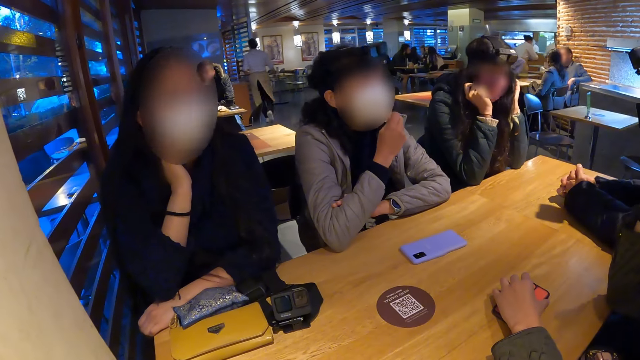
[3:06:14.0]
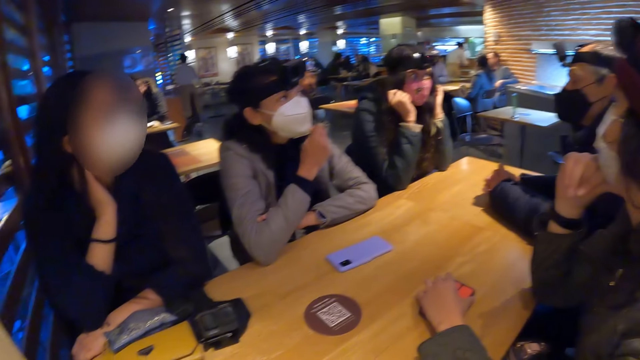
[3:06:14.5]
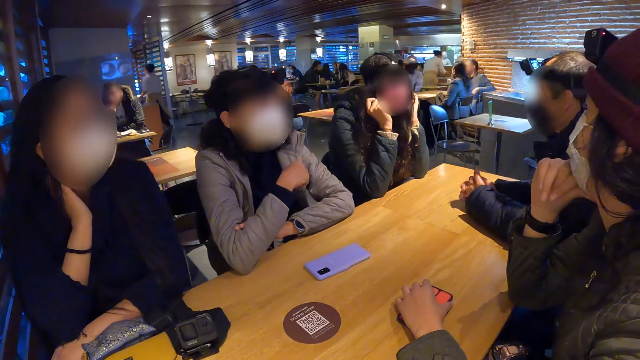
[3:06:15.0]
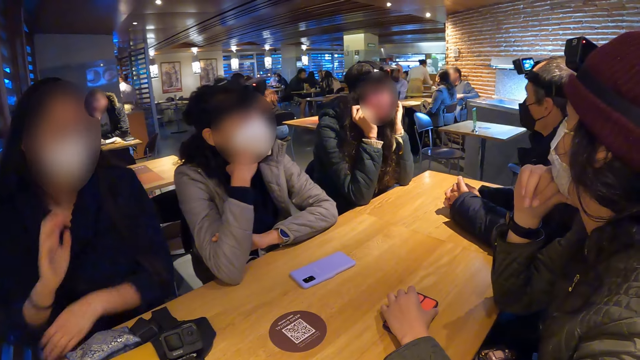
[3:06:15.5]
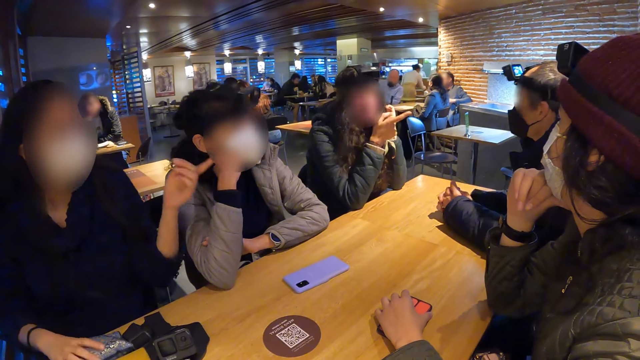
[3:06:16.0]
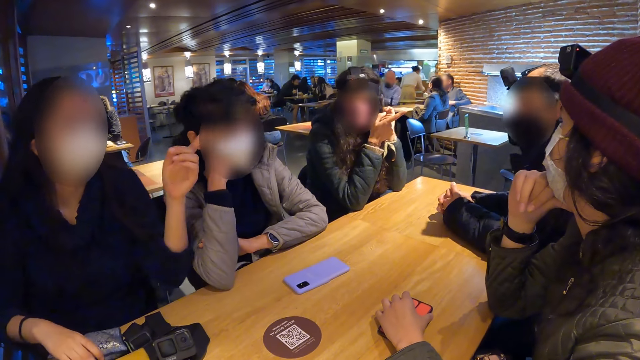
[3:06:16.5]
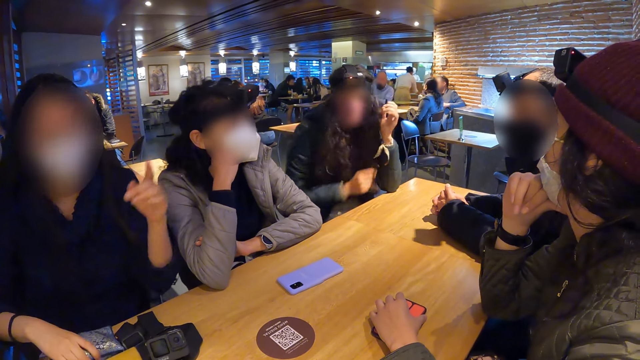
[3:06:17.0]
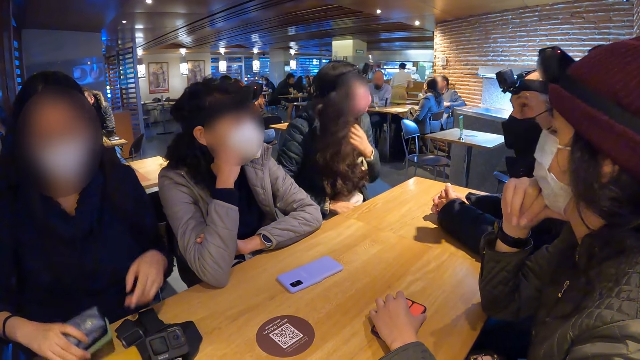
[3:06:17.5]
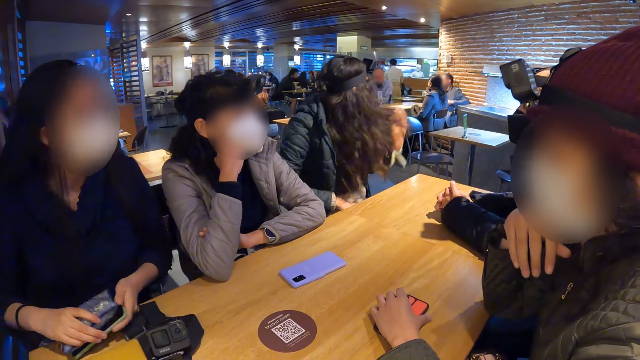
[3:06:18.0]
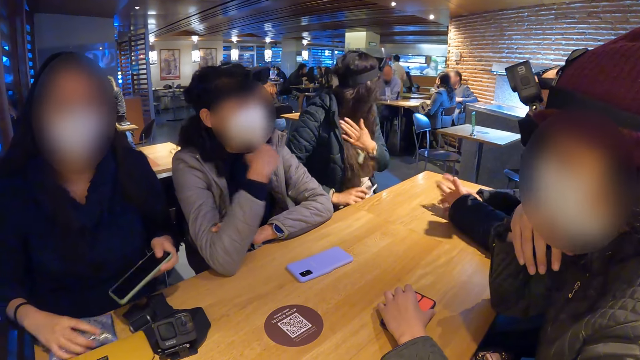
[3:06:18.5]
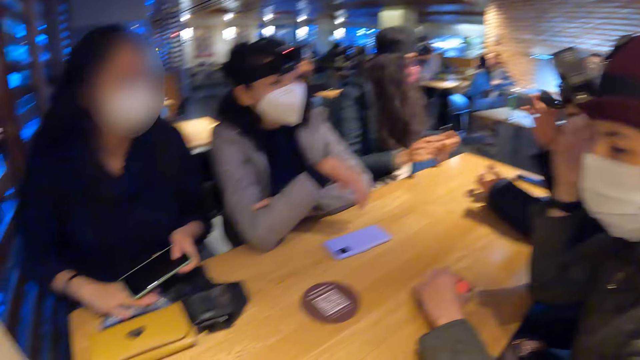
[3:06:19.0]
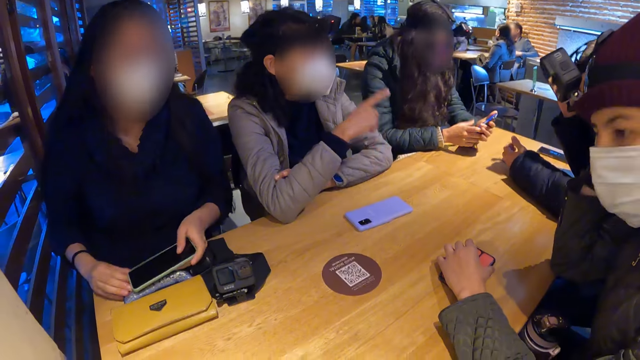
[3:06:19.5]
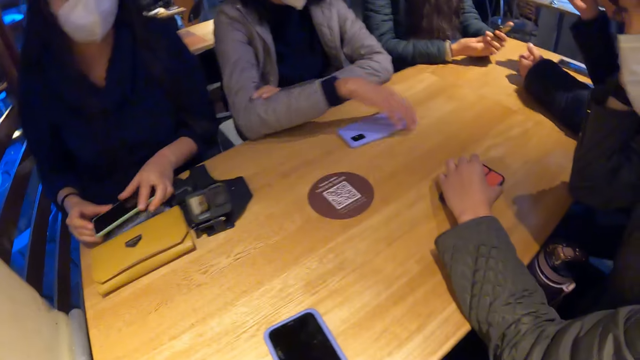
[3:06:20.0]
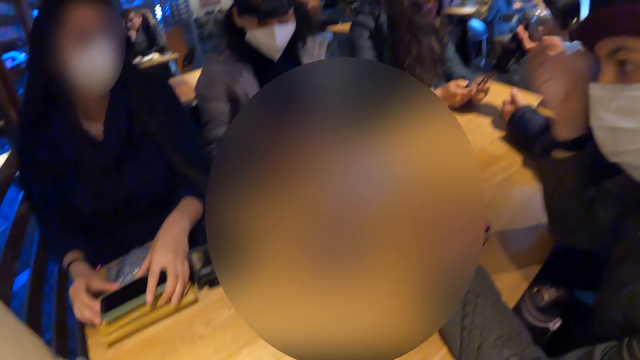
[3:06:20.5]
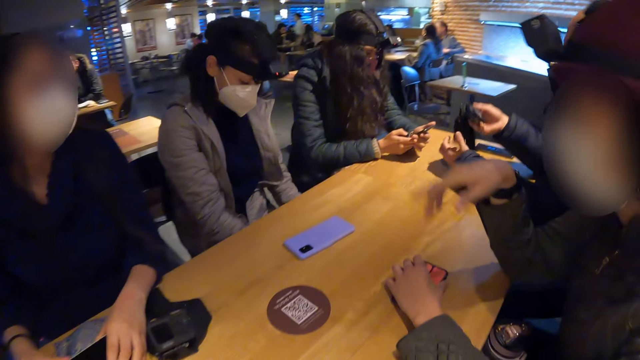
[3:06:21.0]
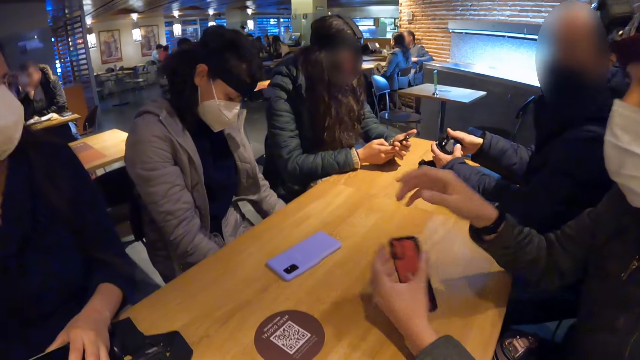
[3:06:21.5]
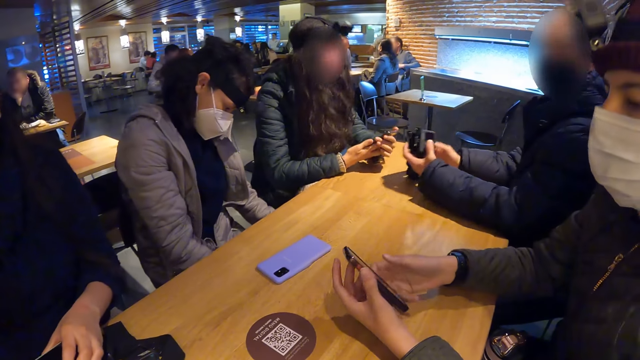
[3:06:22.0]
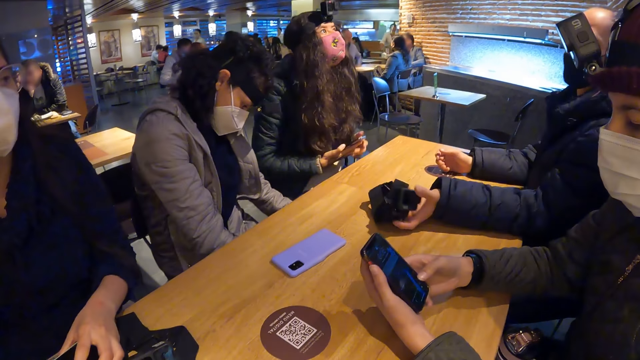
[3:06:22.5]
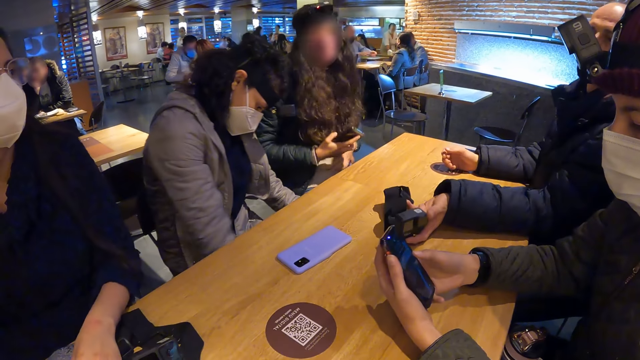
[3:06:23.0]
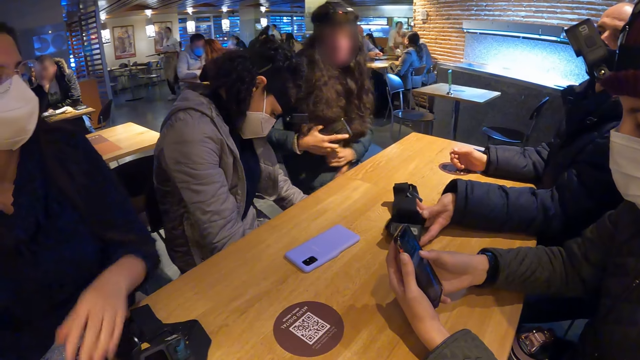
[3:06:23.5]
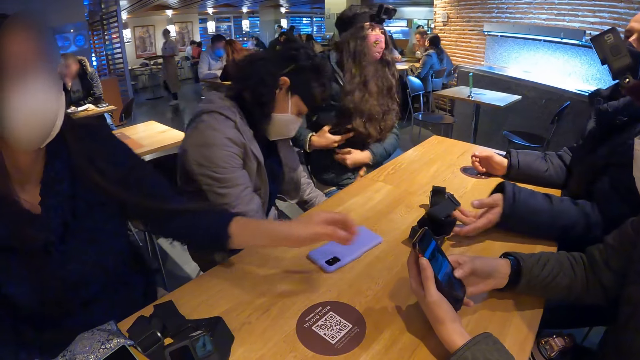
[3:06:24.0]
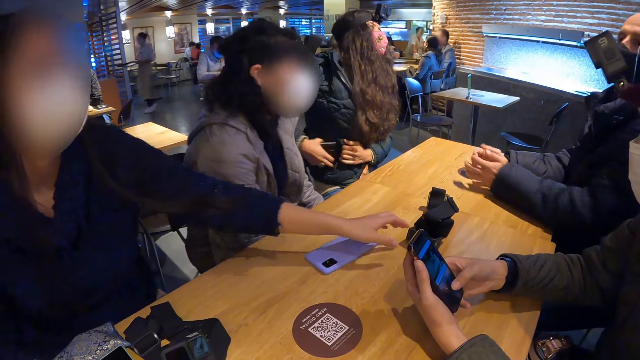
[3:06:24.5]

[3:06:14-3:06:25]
A person moves hands. A third woman picks up a purse and a phone from the table with her right hand and passes the phone from her right hand to her left hand. The second woman moves. The third woman drops the purse on the table with her right hand. The second woman picks up the phone from her lap with her right hand. The third woman drops the phone on the purse on the table with her left hand. The man removes the camera on his head with his right hand. The second woman holds the phone with both hands and operates the phone with her right hand. The third woman picks up the phone from the purse with both hands and drops the phone on the purse with both hands. The first woman picks up the phone from the table with her left hand and holds the phone with both hands. The man drops the camera on the table with his left hand. The first woman operates the phone with her right hand. The second woman holds her jacket's pocket with her left hand.

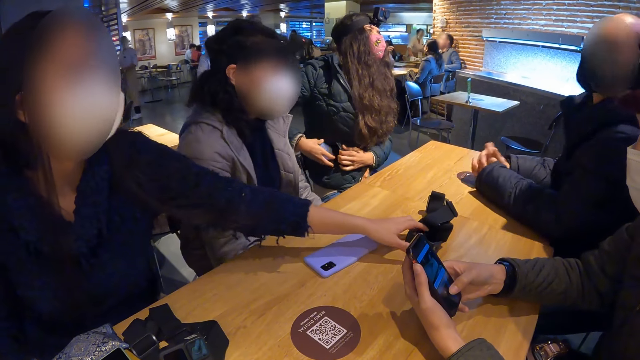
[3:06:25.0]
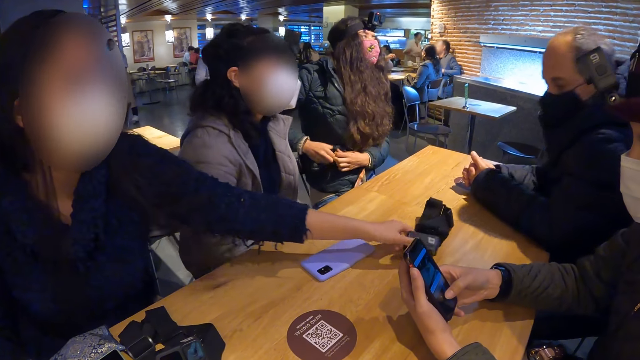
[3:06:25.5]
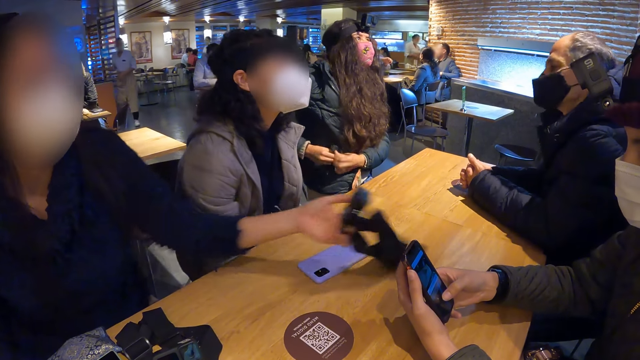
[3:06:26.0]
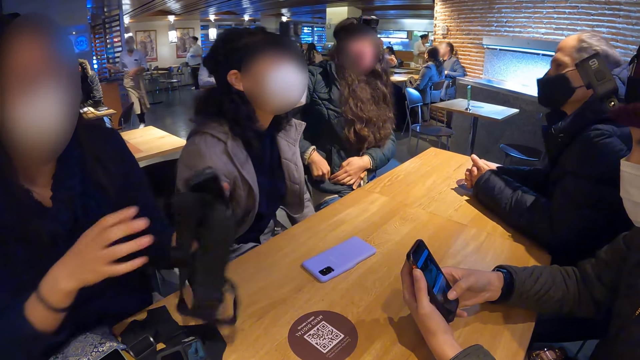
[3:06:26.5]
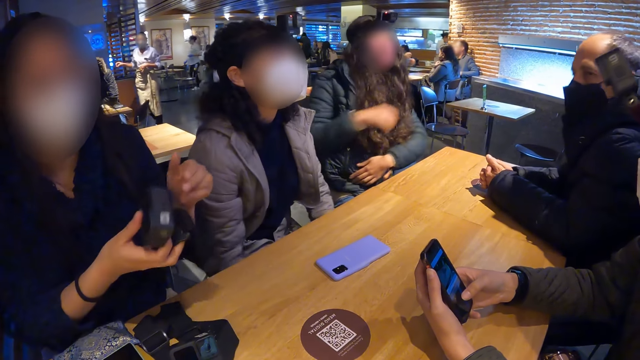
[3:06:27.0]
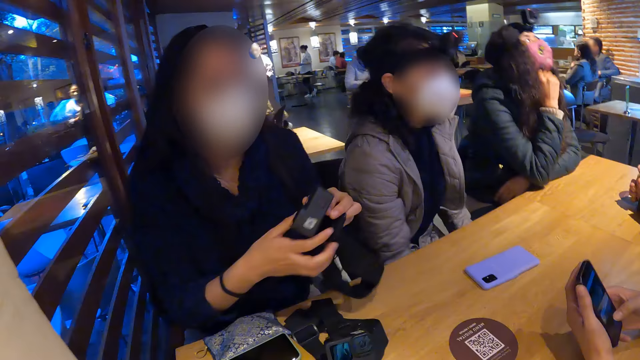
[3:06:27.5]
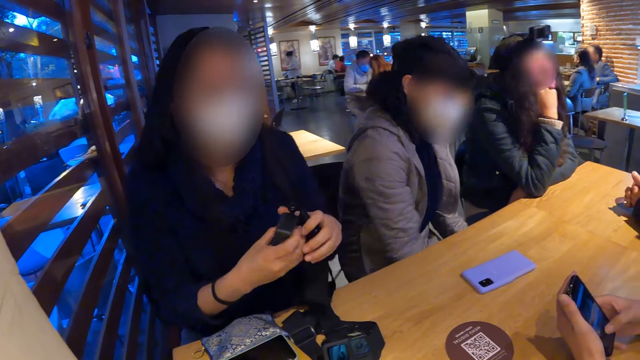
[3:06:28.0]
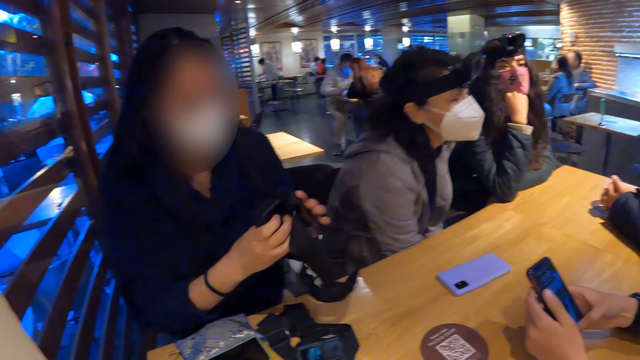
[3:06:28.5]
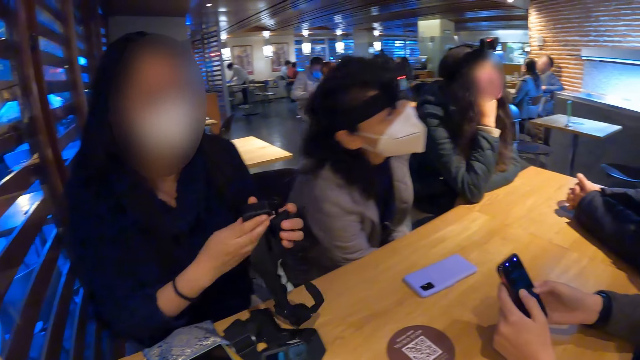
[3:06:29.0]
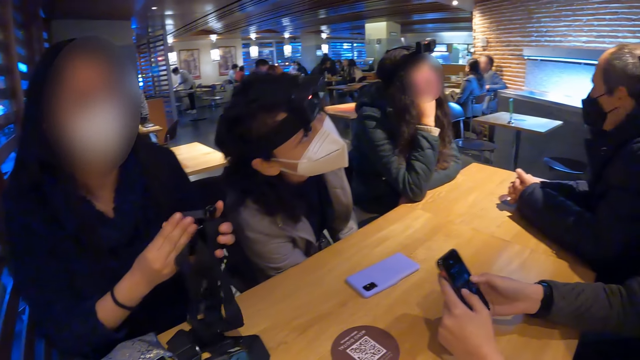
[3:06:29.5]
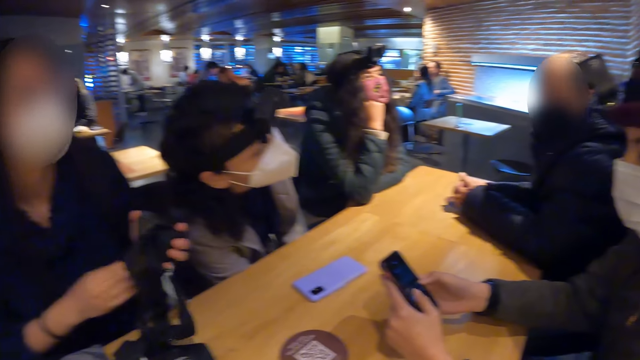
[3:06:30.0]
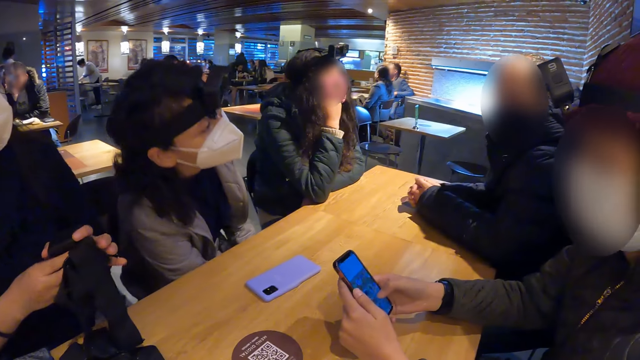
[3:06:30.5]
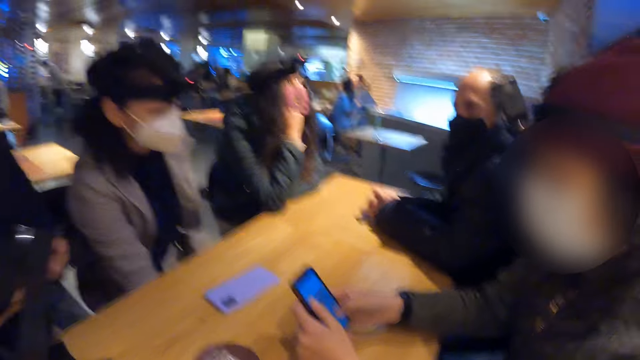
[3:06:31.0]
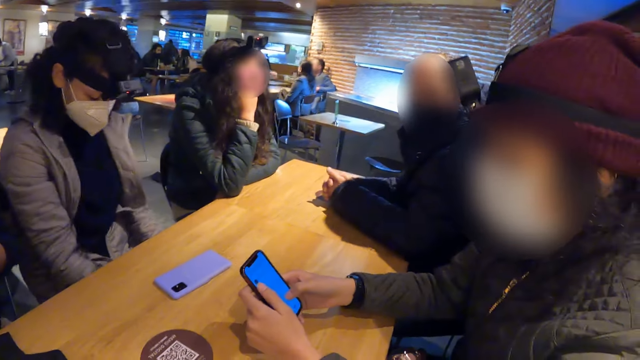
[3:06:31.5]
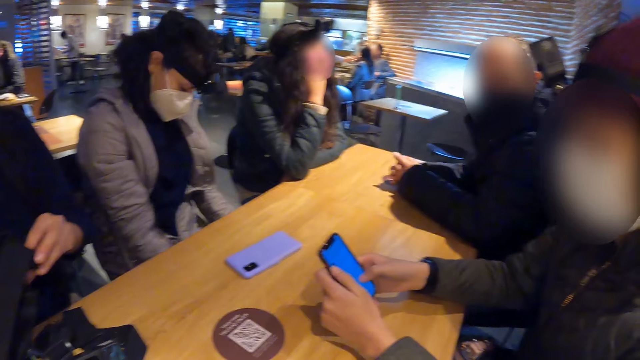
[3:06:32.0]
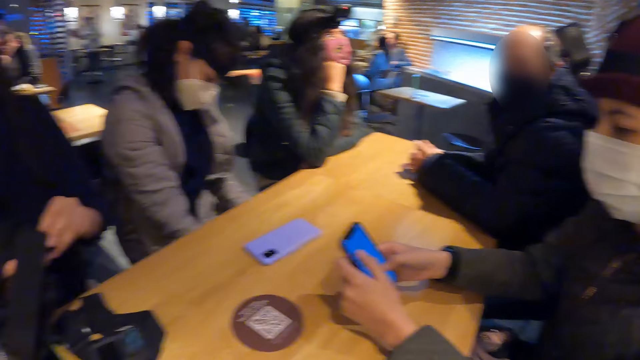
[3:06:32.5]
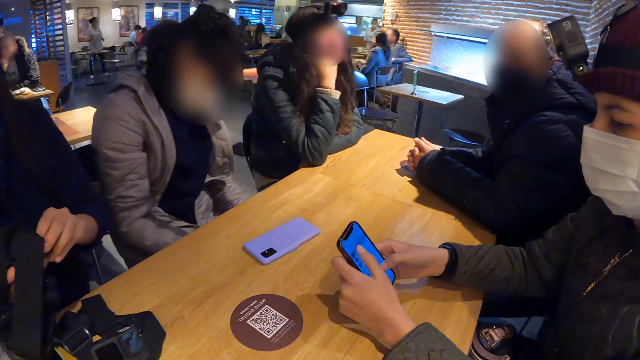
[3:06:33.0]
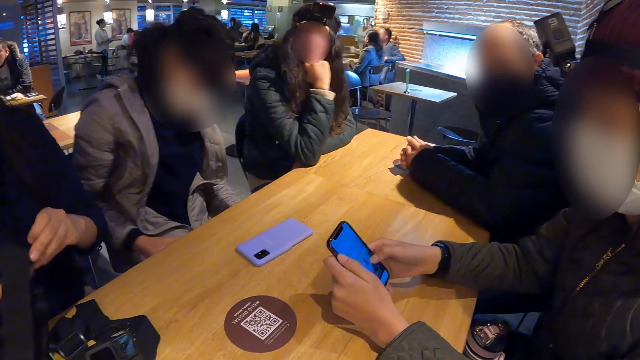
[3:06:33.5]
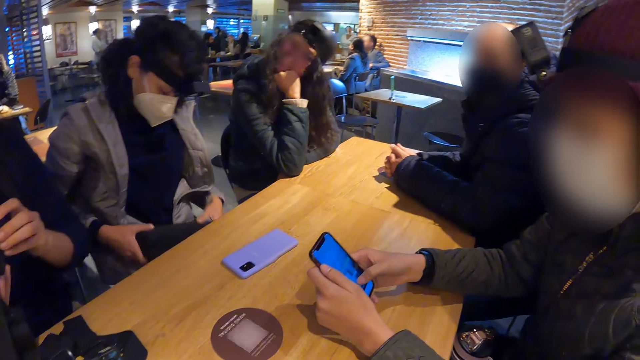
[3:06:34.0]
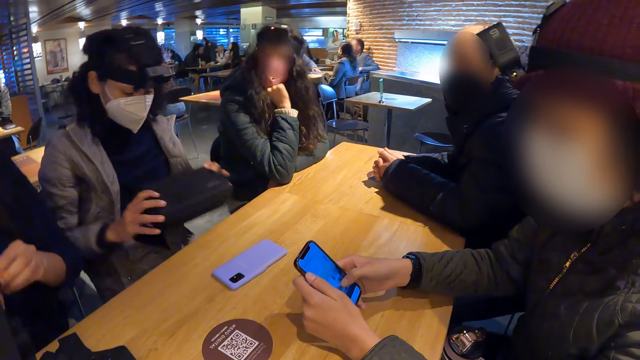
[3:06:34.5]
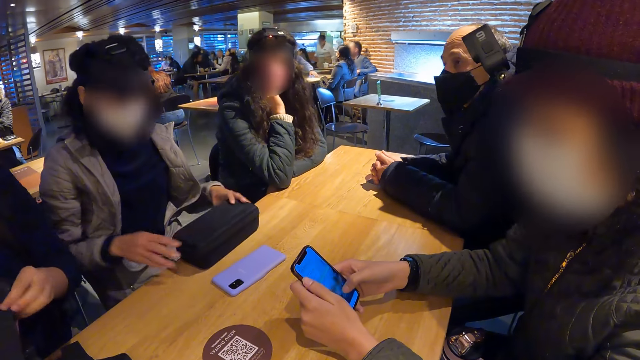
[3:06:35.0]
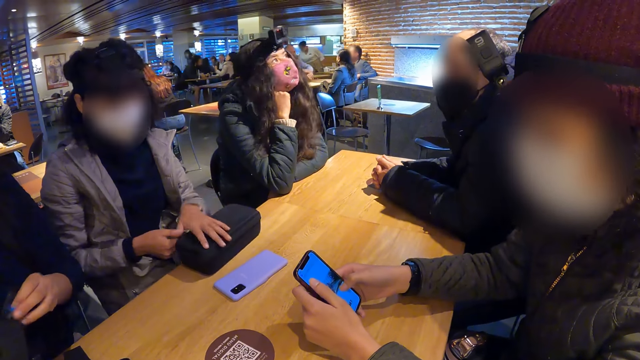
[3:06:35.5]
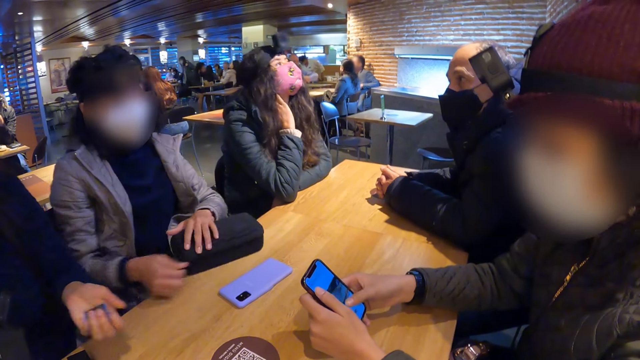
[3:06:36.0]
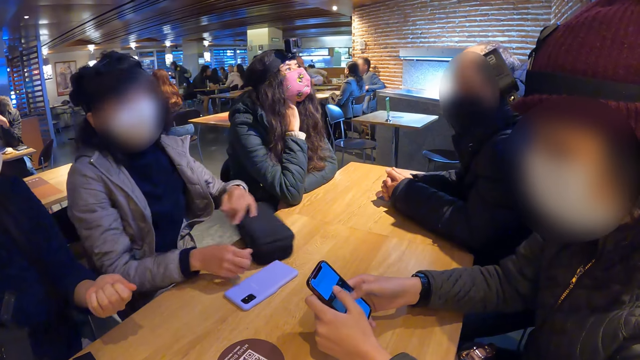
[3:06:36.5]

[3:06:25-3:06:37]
The third woman picks up the camera from the table with her left hand. The second woman puts the phone in her jacket's pocket with her right hand. The third woman holds the camera with both hands. The first woman operates the phone with both hands. A fourth woman removes a bag under the table with both hands, drops the bag on the table with both hands and unzips the bag on the table with her right hand. The third woman removes a battery from the camera with her left hand.
